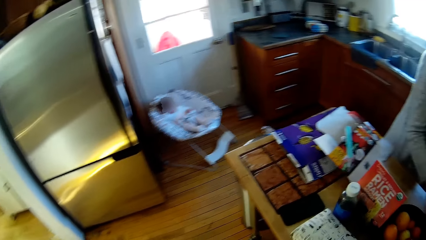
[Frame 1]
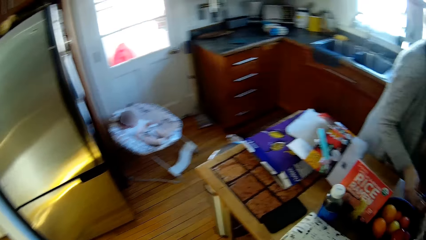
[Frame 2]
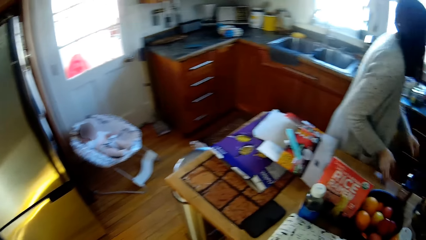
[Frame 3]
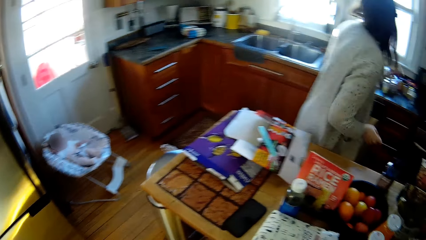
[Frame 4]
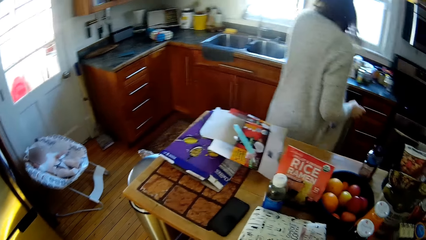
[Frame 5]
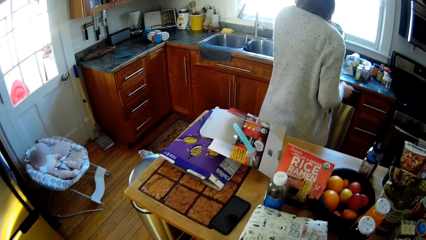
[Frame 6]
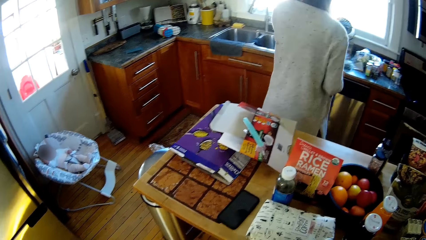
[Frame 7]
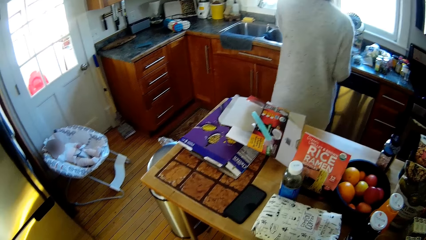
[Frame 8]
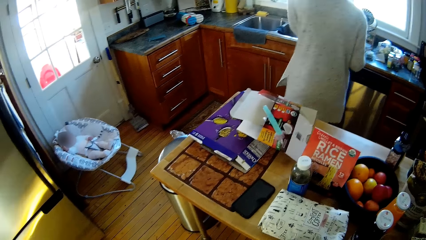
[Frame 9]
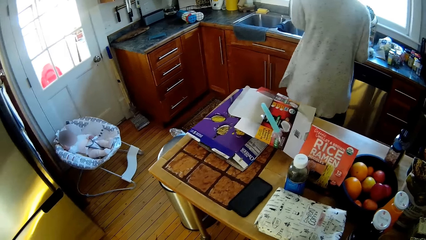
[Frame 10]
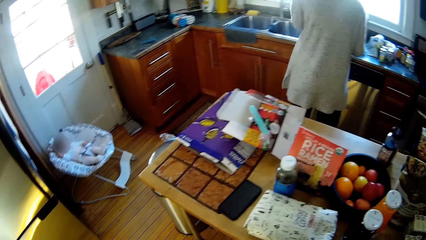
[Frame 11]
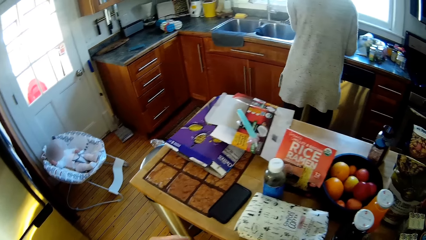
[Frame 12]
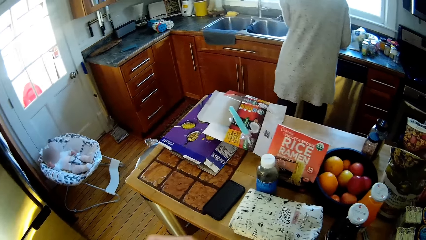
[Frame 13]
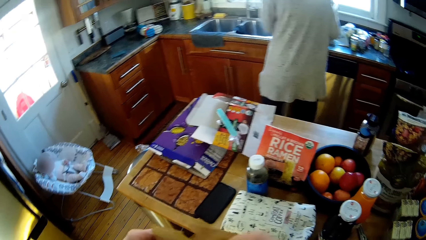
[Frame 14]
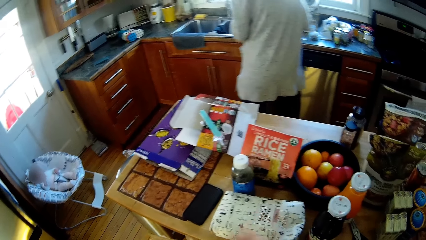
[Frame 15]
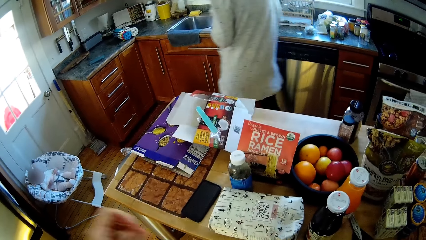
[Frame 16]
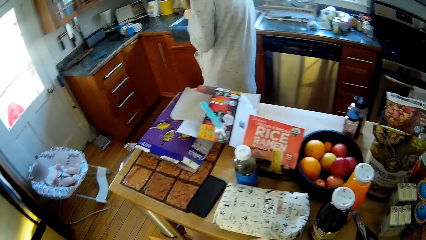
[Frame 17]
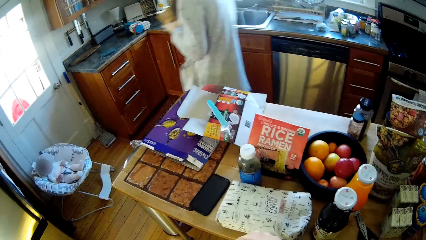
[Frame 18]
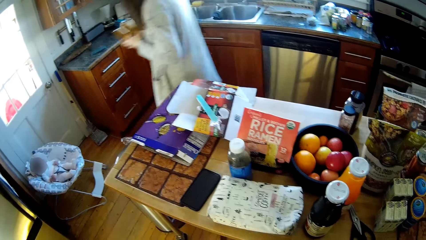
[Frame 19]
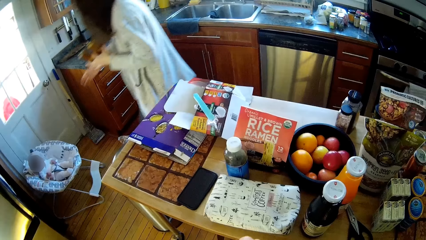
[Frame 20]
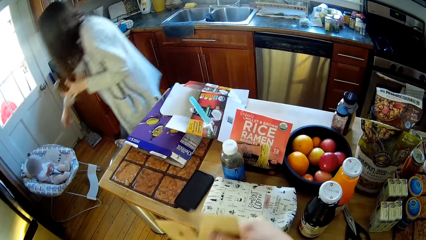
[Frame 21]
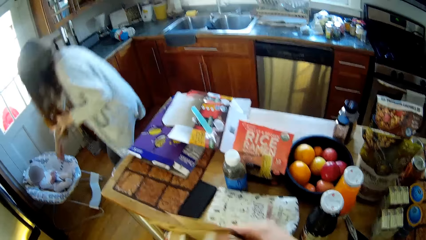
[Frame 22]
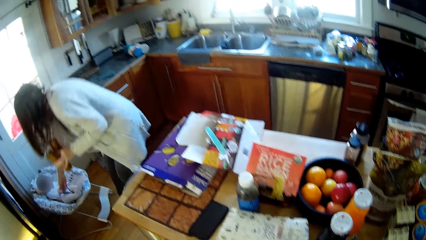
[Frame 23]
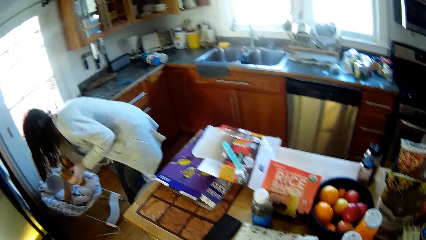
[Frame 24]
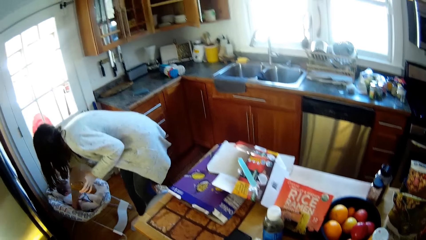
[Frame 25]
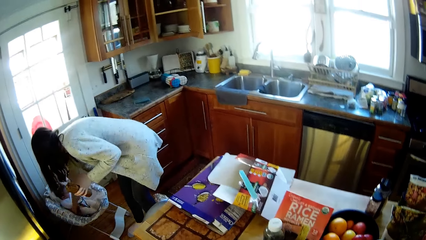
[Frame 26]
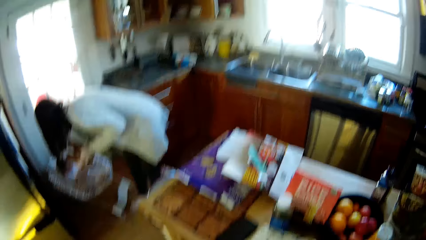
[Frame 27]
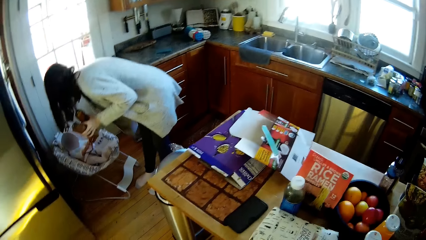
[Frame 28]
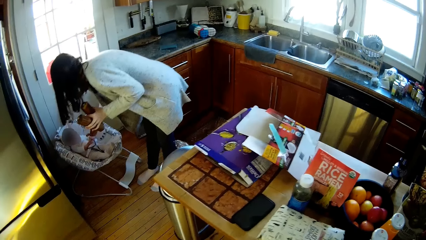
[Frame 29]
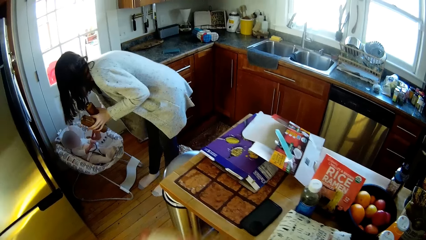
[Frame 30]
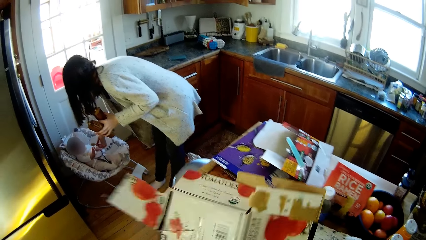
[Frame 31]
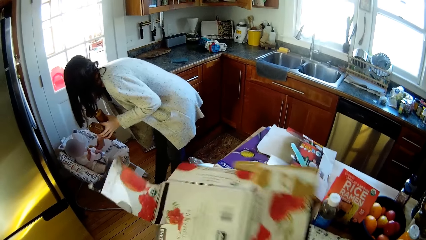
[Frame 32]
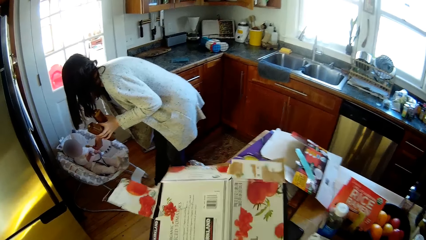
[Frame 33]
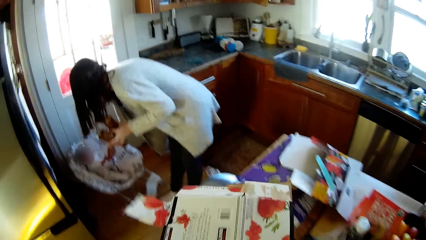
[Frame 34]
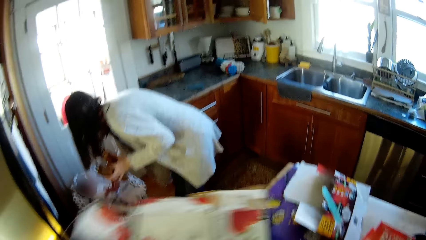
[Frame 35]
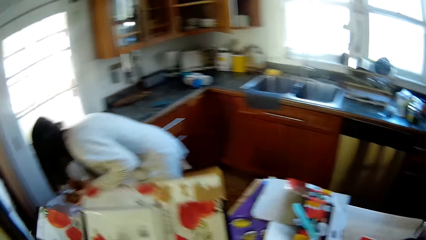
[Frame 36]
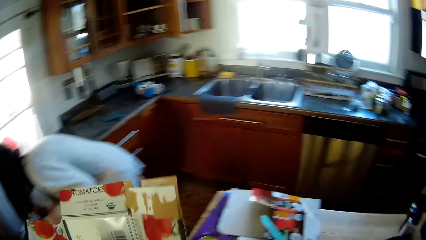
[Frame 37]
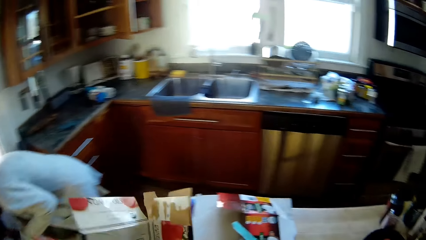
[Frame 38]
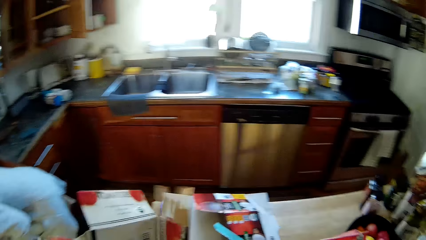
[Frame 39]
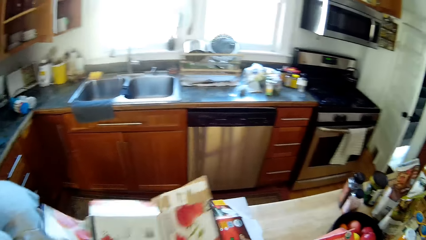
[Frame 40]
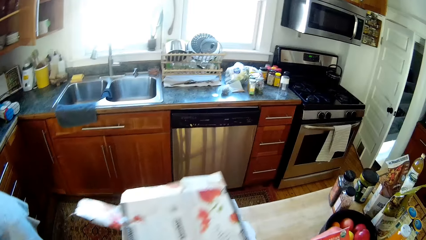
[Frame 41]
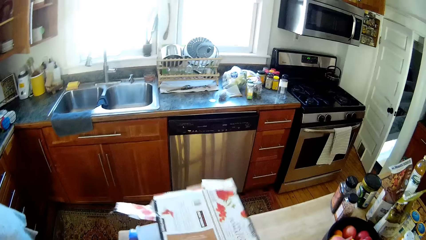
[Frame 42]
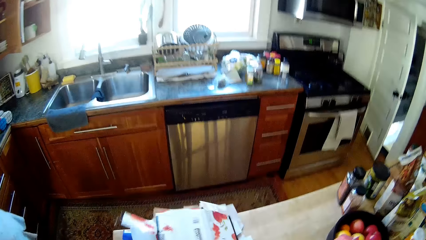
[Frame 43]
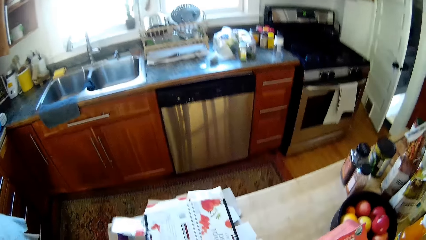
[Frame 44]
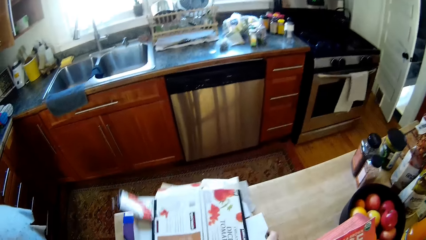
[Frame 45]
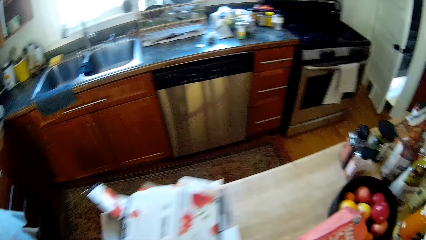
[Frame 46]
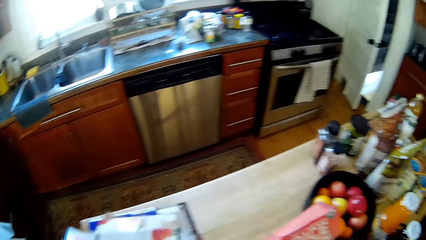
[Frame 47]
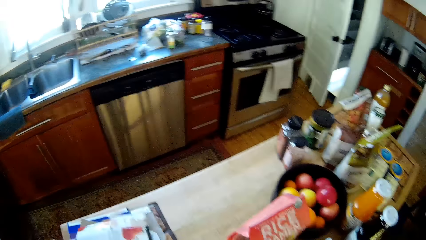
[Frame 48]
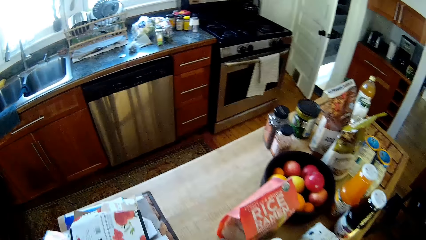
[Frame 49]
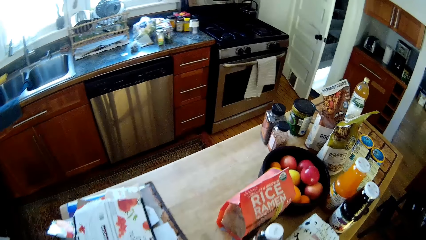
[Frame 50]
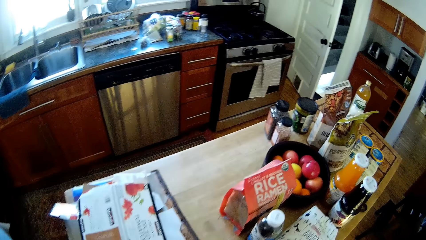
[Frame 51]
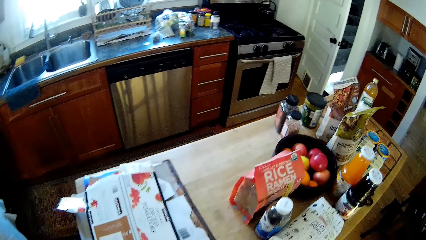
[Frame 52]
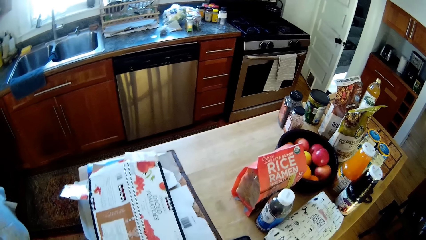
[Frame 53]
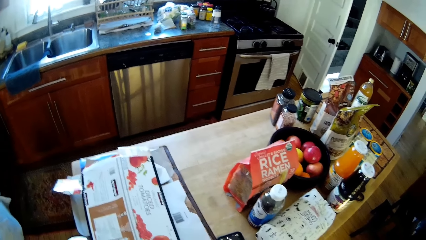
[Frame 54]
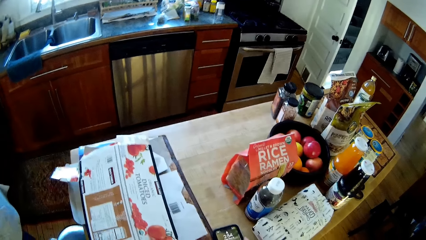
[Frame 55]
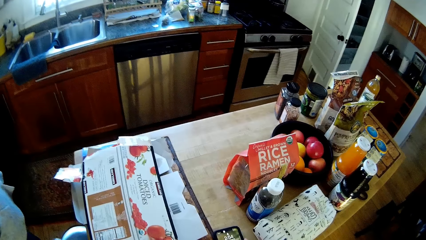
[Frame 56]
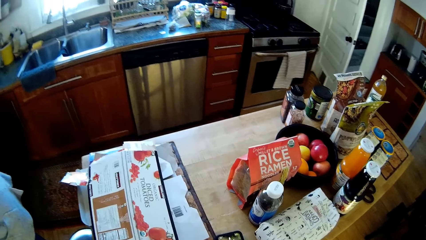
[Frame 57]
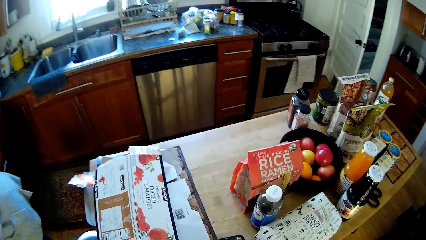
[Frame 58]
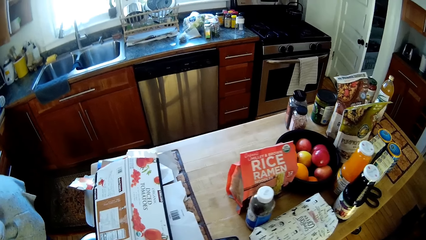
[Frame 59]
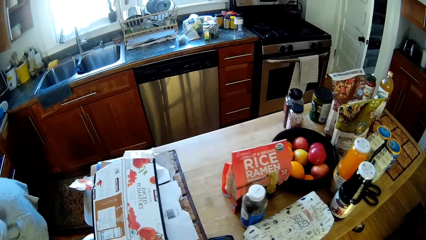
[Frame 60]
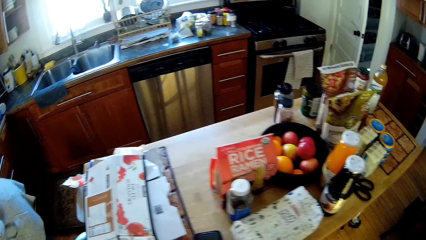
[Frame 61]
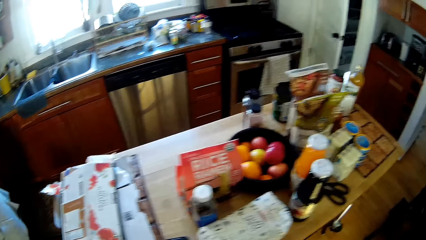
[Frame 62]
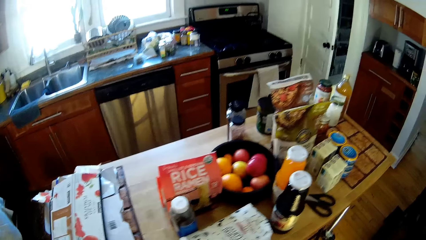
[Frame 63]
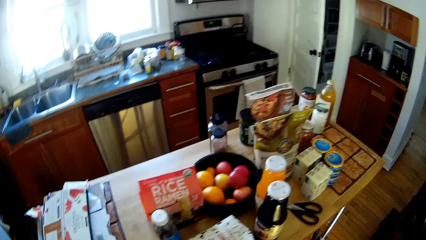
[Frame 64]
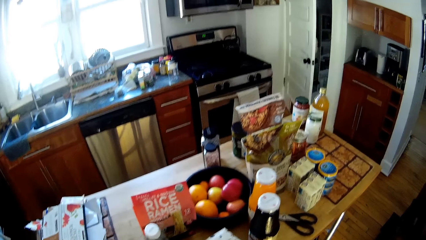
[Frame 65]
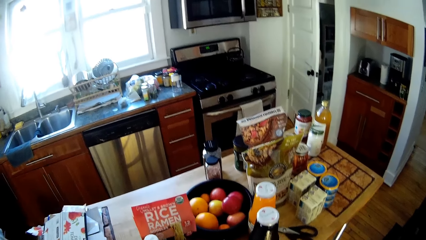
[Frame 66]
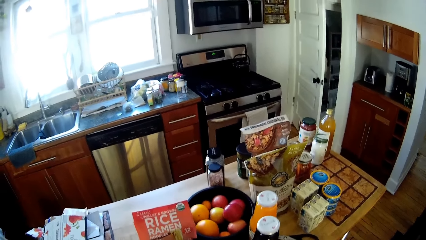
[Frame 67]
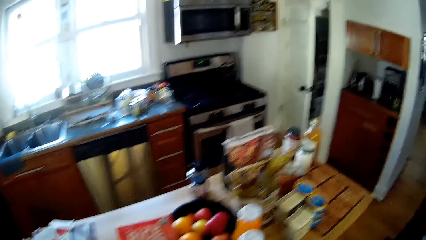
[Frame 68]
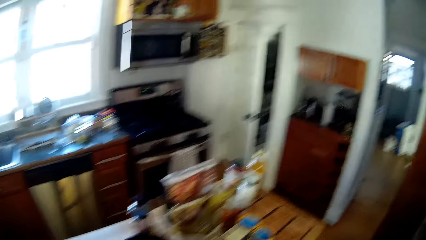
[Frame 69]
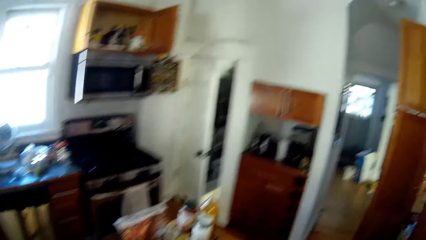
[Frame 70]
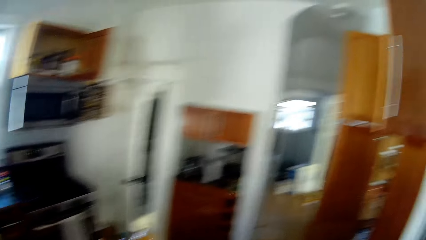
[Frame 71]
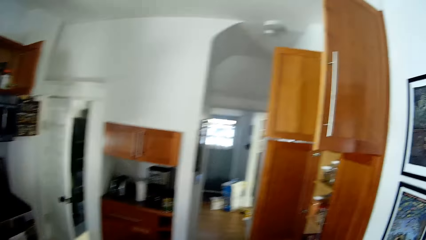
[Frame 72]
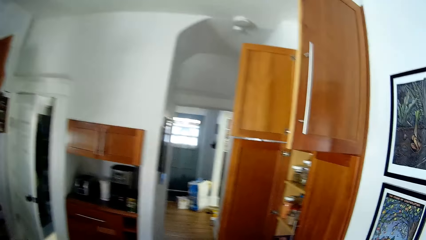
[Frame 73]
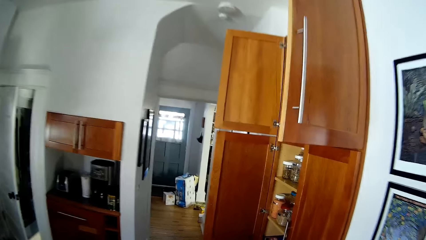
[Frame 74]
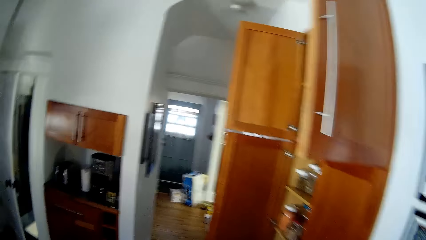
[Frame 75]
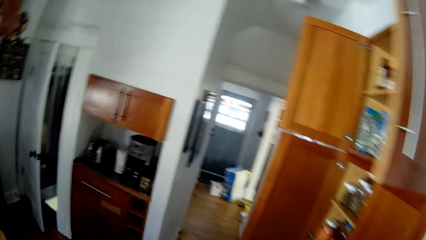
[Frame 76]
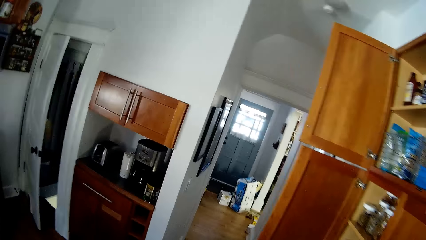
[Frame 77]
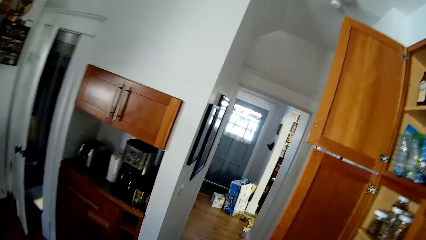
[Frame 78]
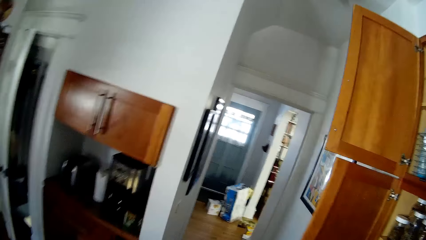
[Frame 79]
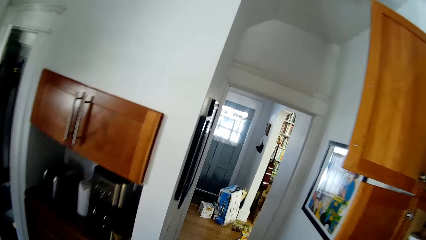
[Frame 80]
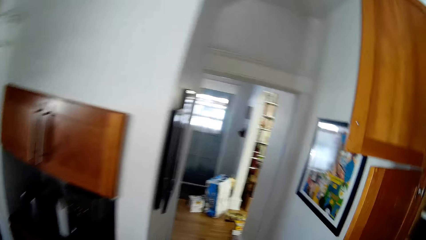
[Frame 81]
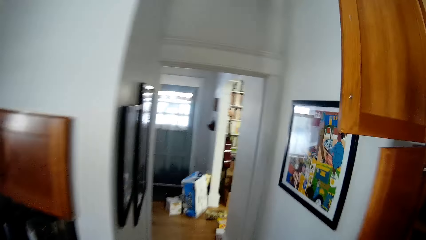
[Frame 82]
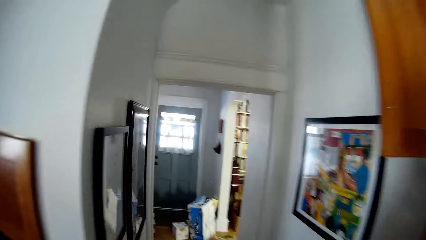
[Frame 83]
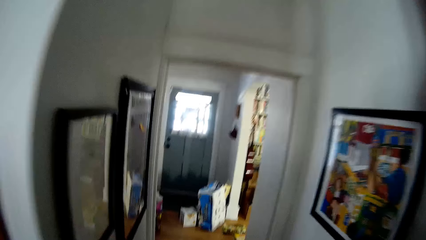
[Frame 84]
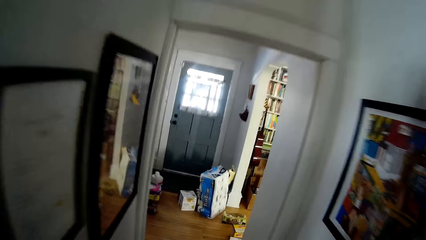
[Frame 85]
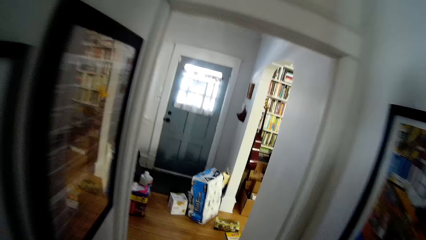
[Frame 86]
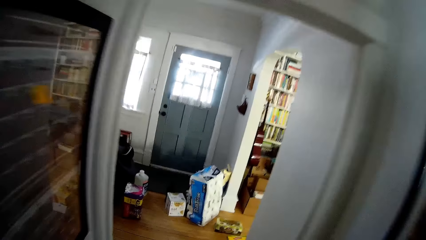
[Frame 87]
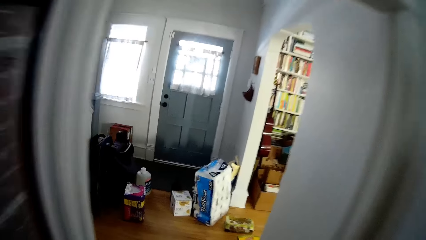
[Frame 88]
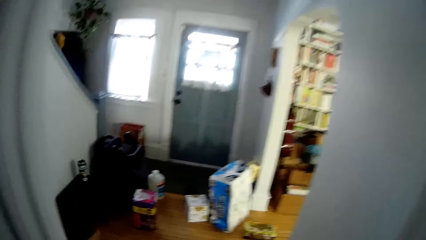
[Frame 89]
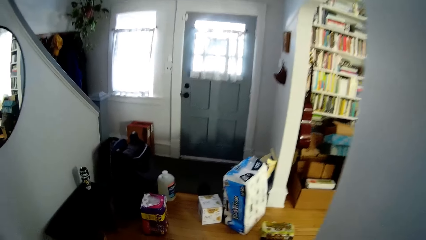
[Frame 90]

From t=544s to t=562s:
A lady puts a container on the island. The lady touches a baby in a baby carrier with her right hand. She moves to the baby holder and feeds the baby. The camera wearer carries a box in hand. They place the box on the counter. They look around. They walk around.
